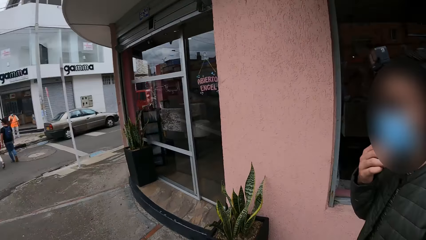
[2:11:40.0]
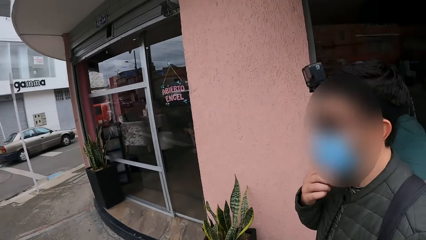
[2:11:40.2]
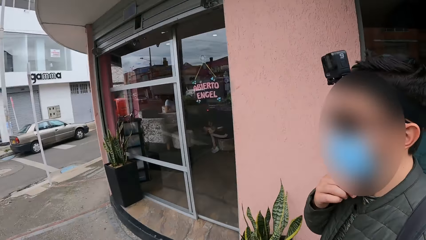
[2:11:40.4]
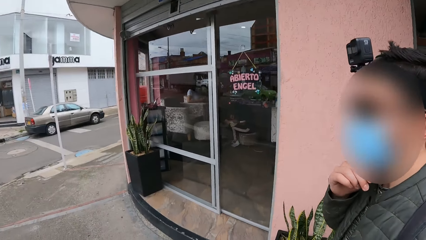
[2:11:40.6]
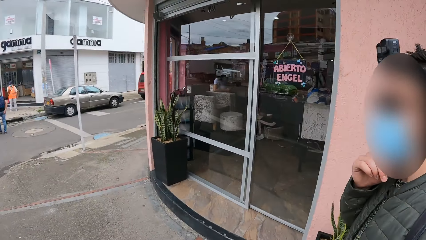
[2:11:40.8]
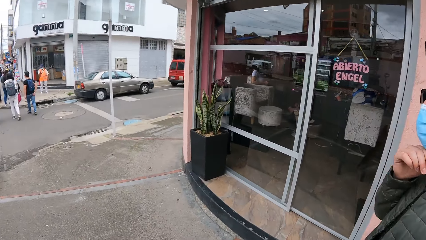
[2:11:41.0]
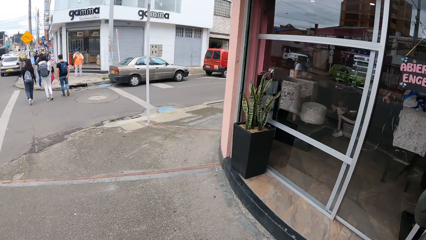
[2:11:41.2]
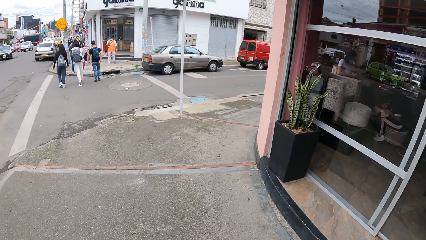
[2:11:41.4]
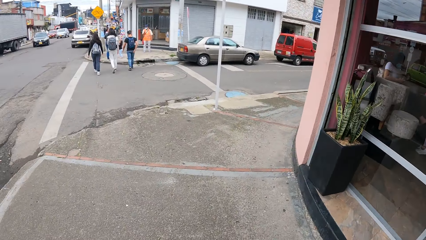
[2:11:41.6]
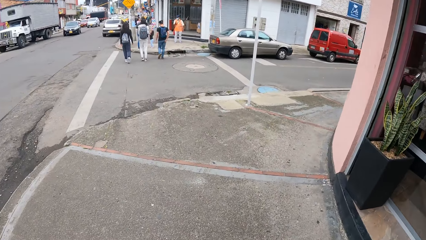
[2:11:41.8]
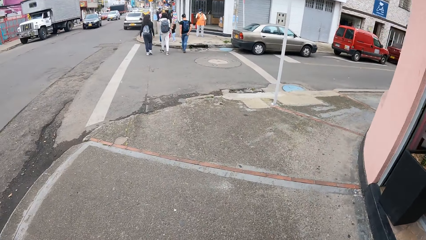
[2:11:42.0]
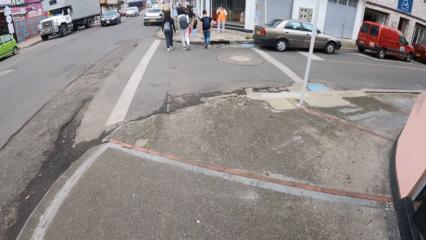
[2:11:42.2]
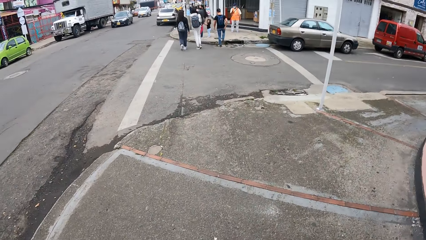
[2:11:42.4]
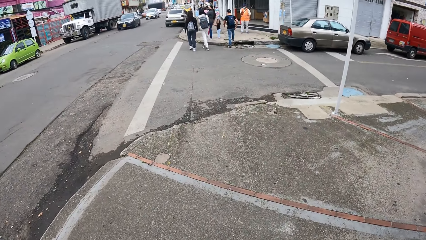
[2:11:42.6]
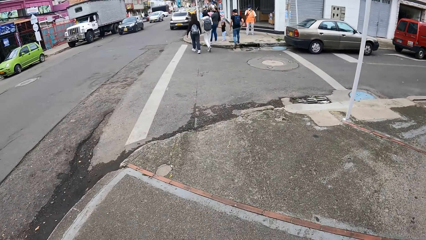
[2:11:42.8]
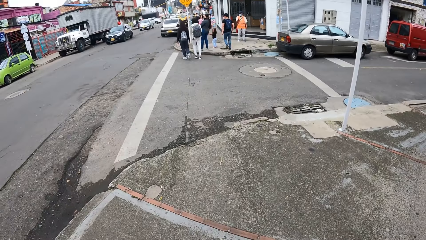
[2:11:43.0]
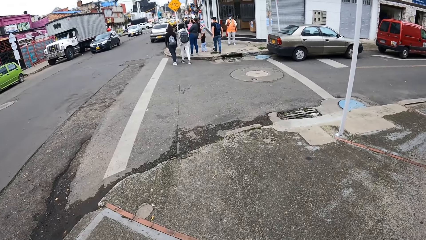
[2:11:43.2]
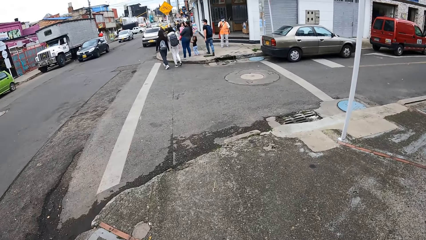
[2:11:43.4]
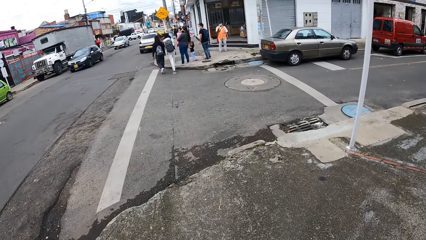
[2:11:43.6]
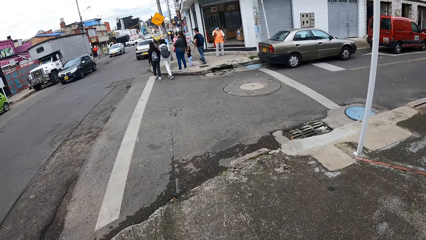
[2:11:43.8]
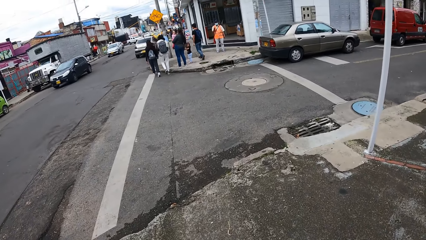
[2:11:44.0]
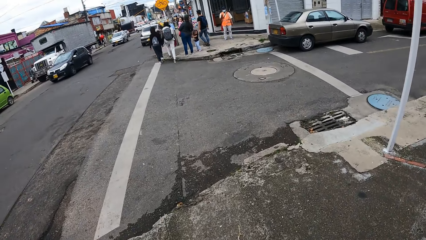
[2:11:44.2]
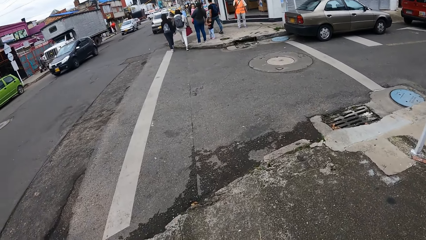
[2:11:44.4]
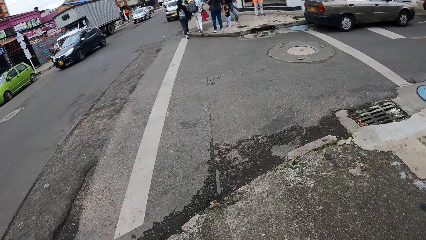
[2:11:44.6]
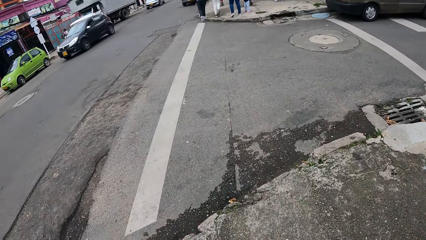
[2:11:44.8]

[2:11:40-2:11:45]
A man adjusts a nose mask on his face with his right hand.

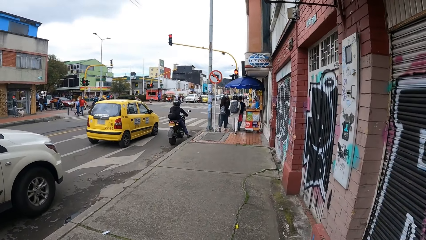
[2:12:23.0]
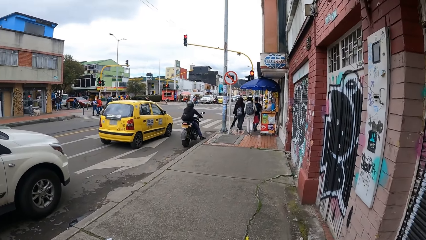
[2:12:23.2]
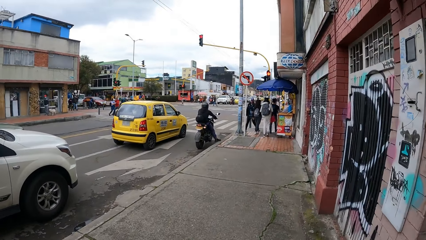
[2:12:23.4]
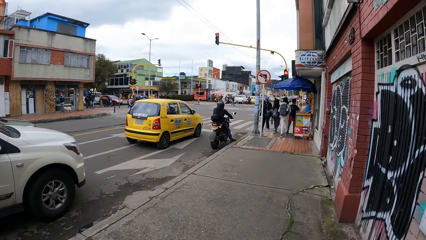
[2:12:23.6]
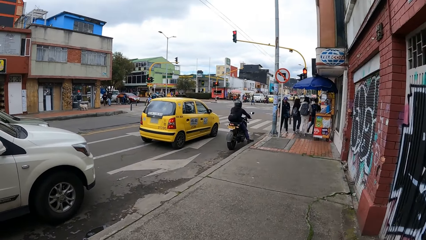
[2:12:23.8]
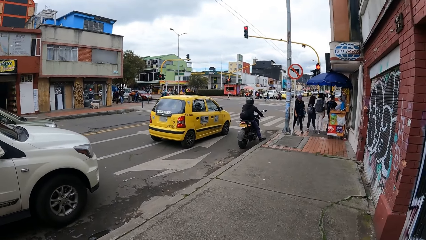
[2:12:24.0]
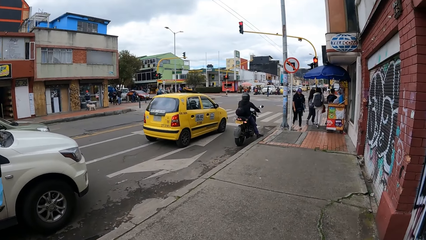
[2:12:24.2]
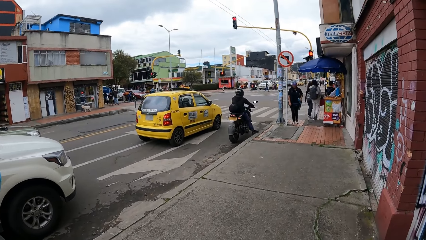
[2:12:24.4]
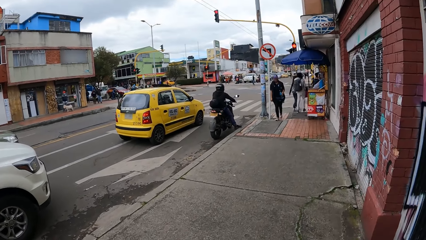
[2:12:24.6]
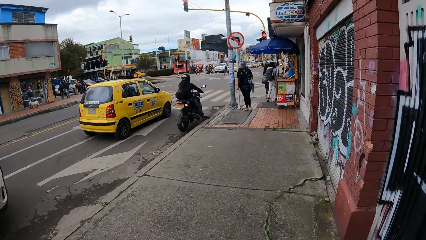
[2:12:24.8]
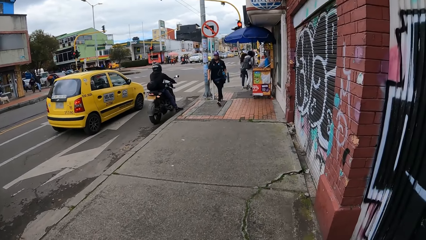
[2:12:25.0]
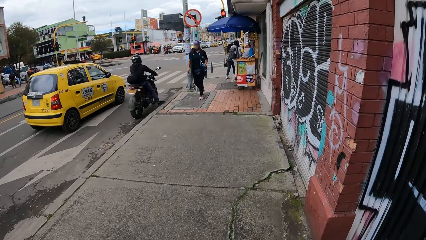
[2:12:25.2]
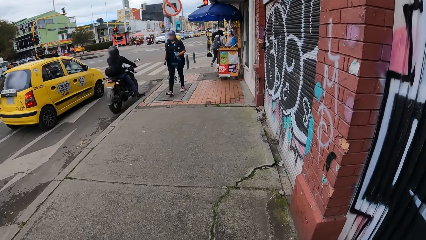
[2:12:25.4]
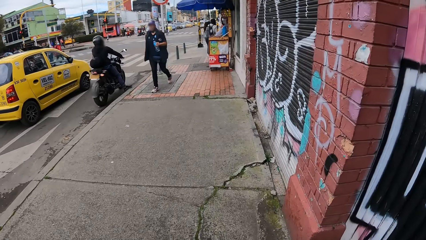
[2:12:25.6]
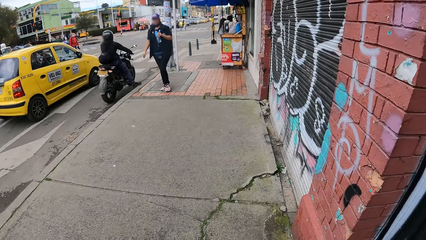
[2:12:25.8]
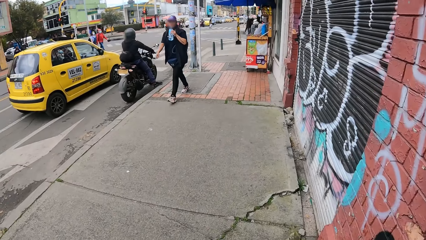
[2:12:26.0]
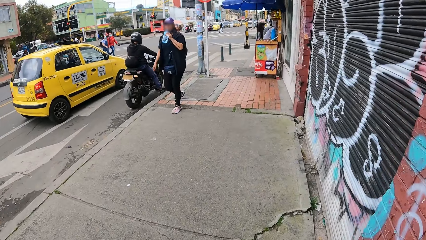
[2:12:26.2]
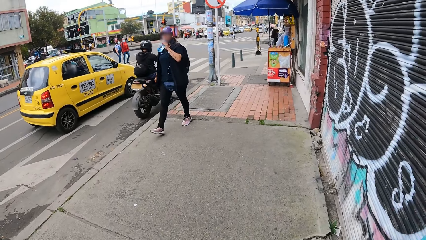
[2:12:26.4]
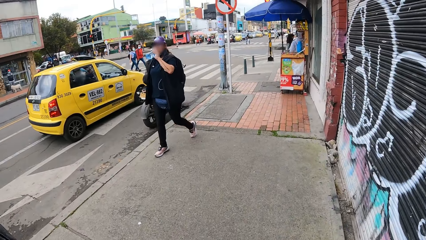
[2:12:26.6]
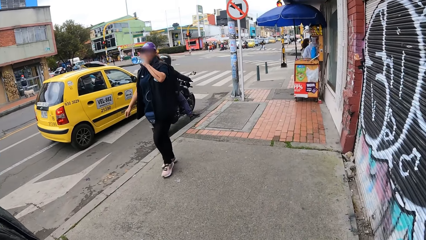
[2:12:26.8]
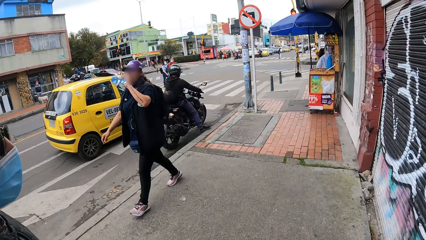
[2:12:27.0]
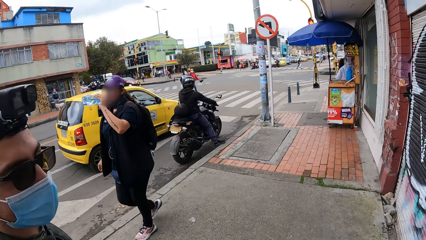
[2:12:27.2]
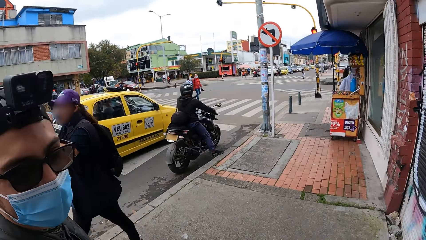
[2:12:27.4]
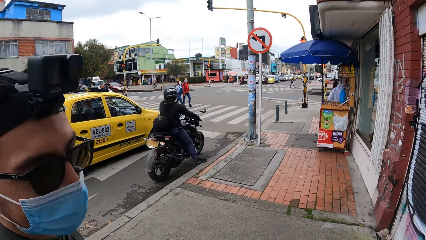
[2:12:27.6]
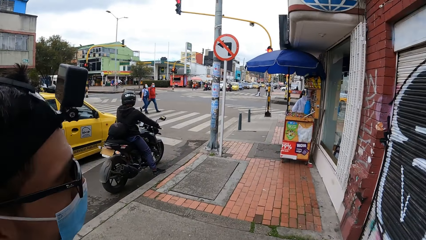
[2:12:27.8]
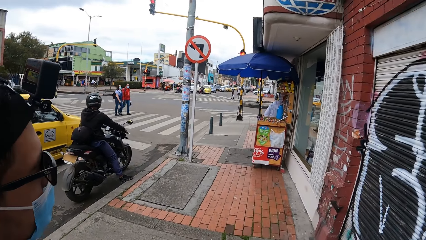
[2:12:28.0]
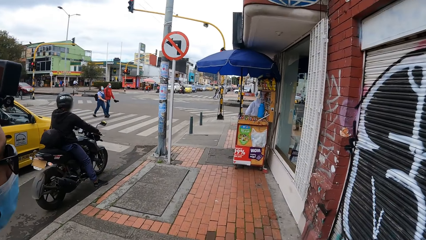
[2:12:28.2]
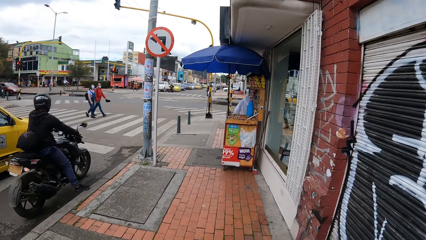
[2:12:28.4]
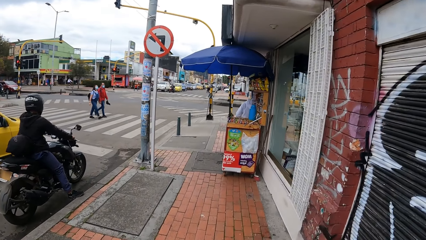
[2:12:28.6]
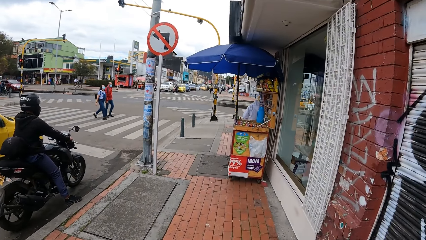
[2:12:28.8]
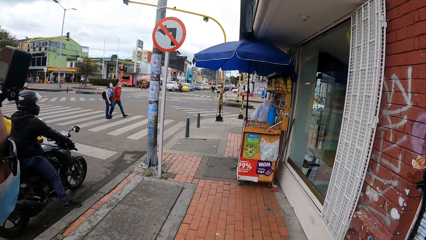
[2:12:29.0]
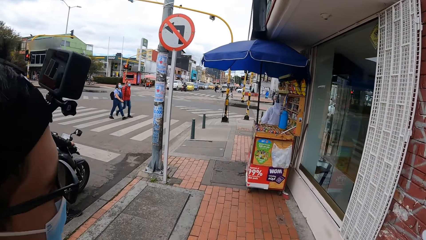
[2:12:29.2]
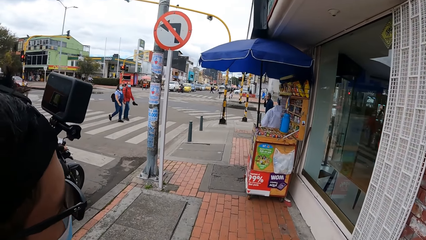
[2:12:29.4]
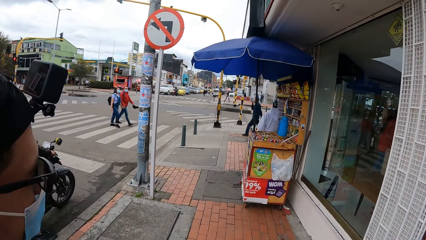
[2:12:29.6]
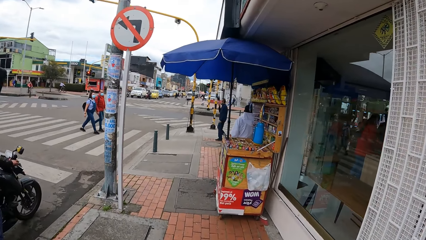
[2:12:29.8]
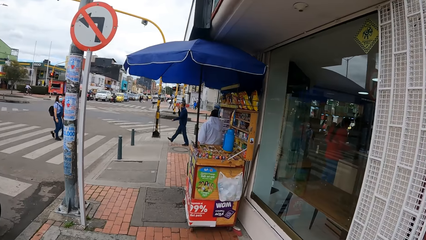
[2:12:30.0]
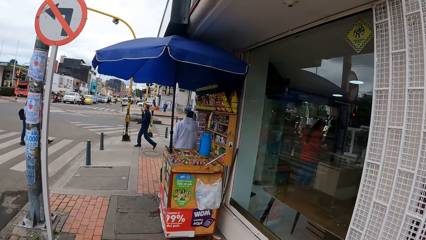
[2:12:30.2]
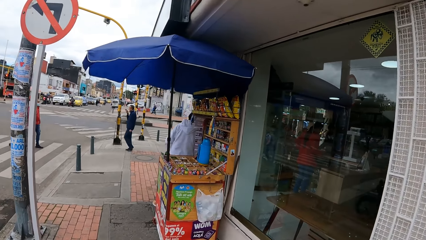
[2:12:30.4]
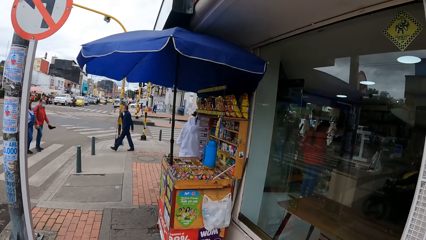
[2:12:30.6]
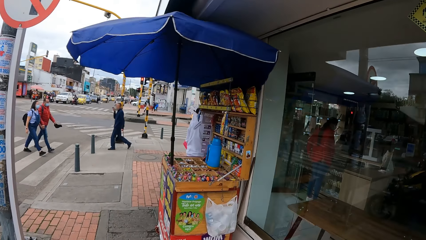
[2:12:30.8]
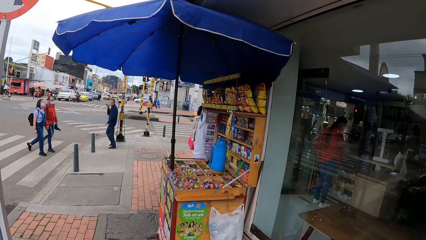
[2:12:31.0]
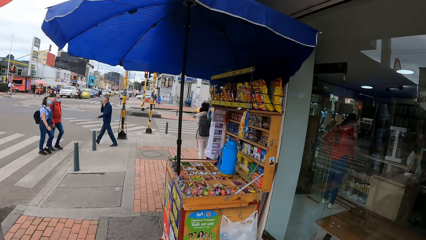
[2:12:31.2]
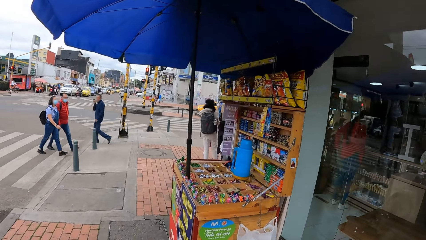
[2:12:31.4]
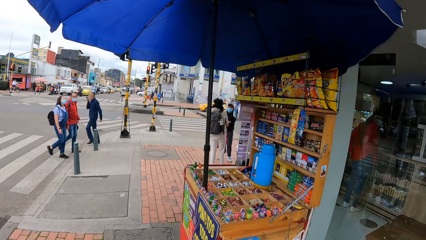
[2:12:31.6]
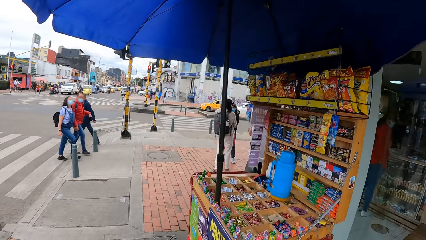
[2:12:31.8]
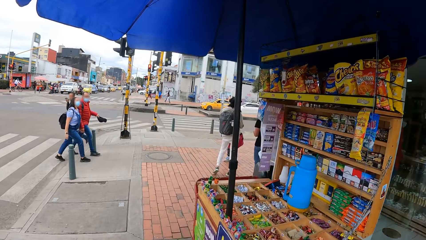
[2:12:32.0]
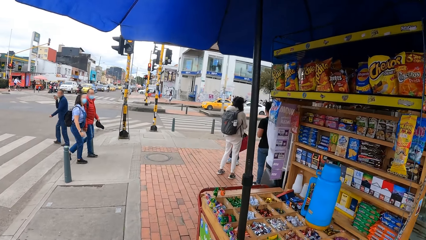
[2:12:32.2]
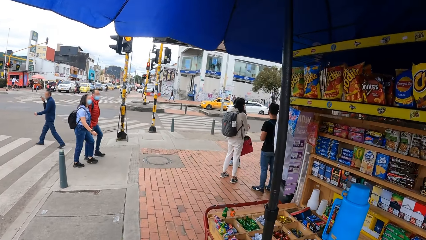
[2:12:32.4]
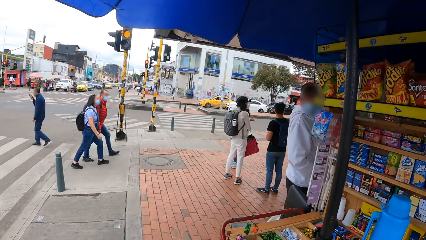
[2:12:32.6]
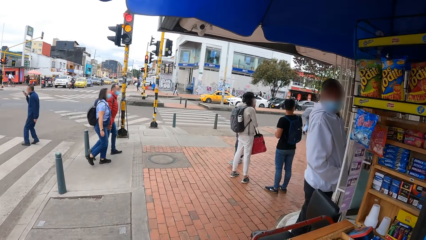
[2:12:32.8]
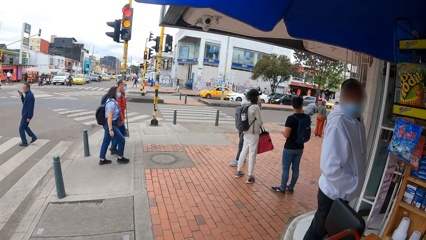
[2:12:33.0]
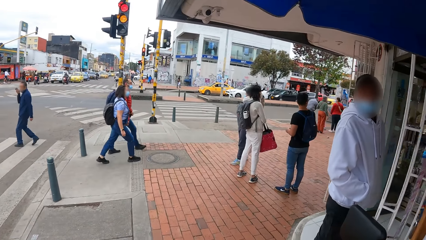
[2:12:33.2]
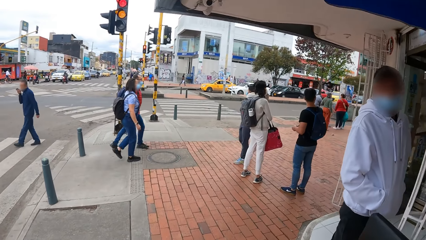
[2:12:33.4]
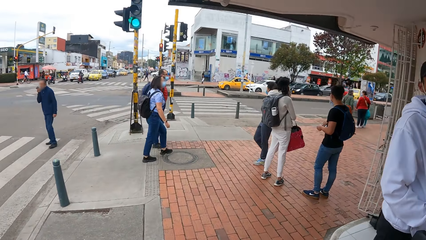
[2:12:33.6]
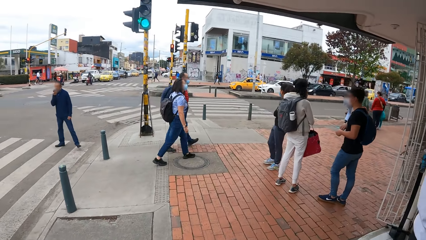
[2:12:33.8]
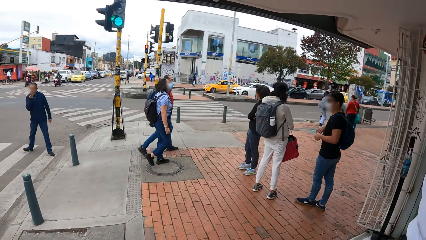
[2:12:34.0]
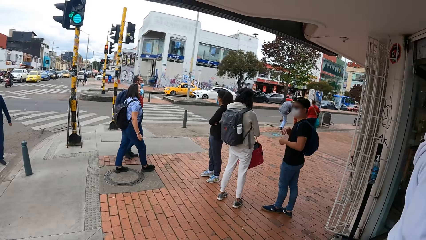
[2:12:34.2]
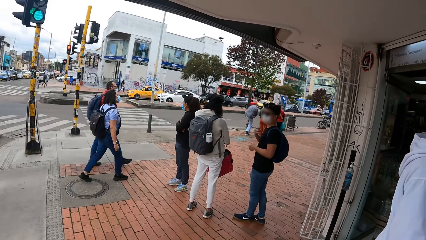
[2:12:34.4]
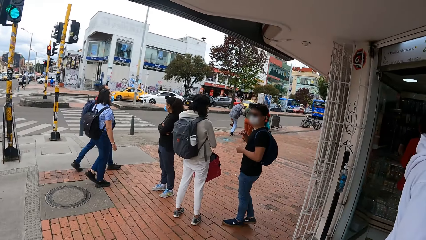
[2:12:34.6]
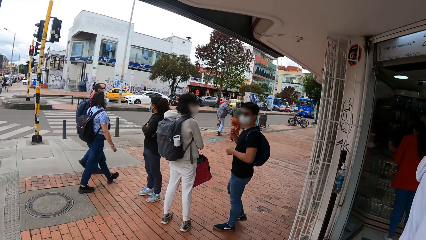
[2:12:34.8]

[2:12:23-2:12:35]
A woman holds a plastic bottle in her left hand. The woman drinks water from the plastic bottle in her left hand. The woman walks past the camera wearer. A man looks at the camera wearer. The camera wearer moves around.
